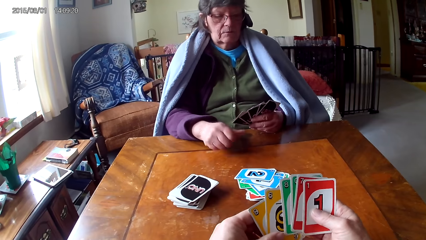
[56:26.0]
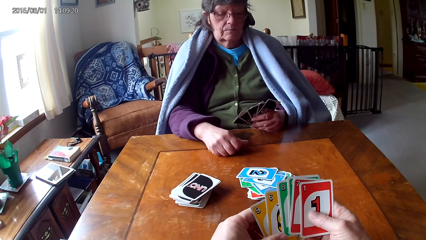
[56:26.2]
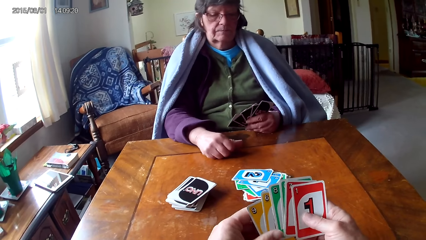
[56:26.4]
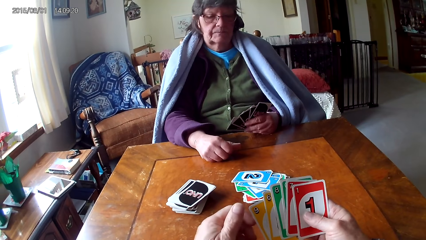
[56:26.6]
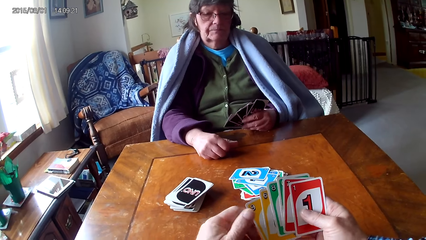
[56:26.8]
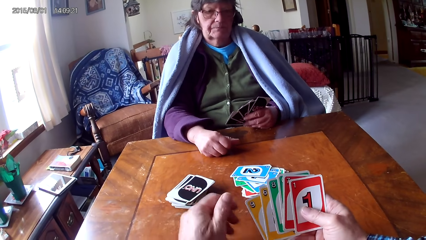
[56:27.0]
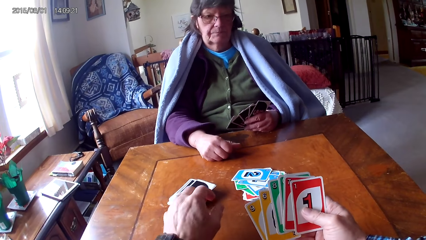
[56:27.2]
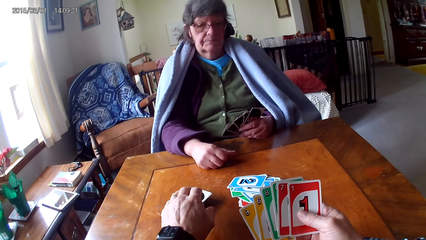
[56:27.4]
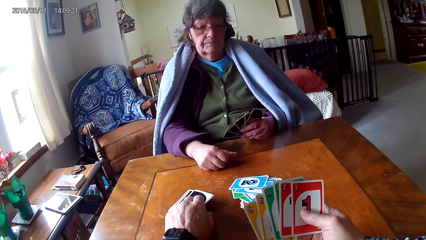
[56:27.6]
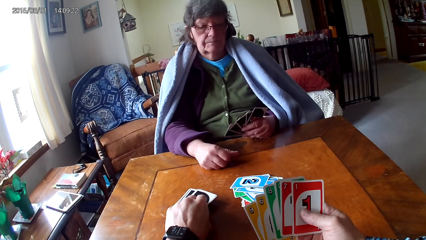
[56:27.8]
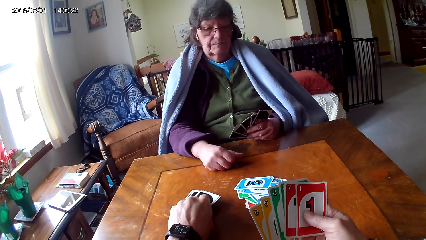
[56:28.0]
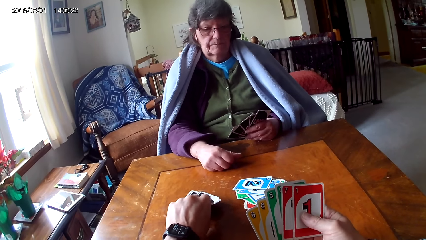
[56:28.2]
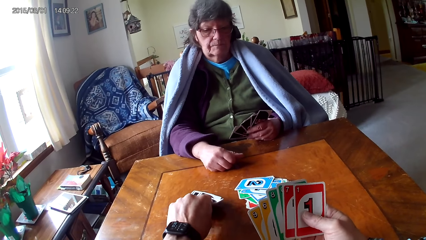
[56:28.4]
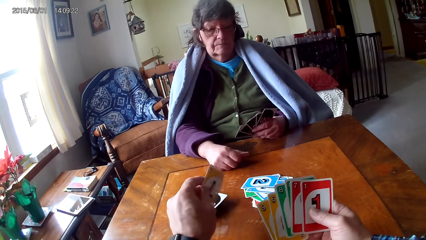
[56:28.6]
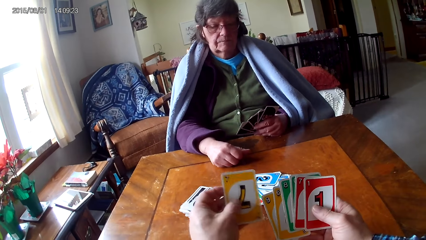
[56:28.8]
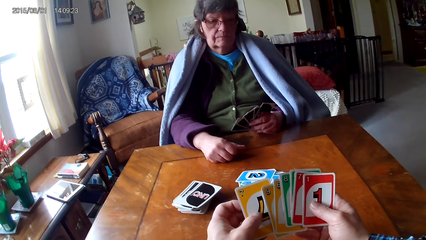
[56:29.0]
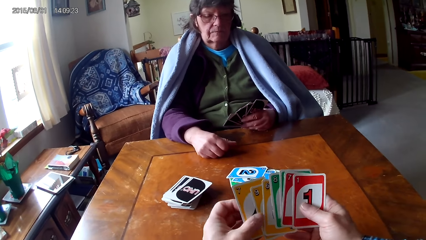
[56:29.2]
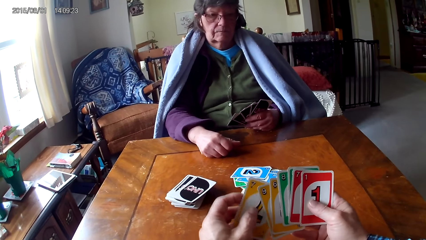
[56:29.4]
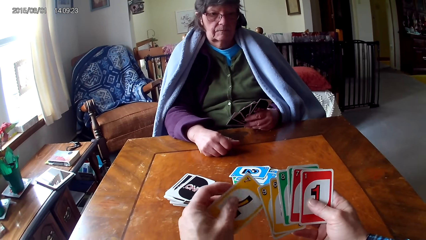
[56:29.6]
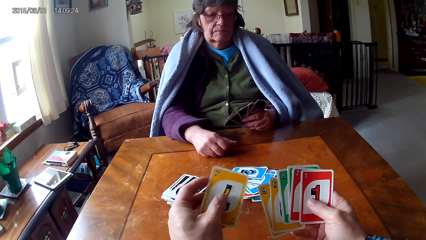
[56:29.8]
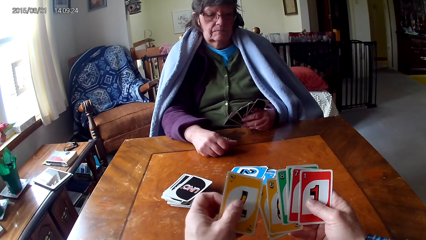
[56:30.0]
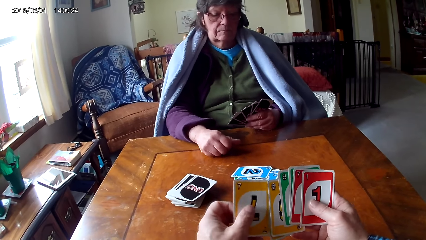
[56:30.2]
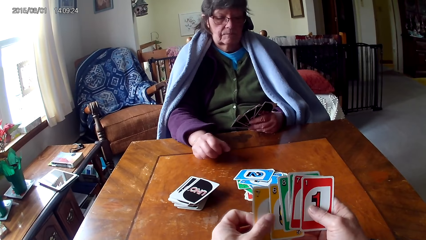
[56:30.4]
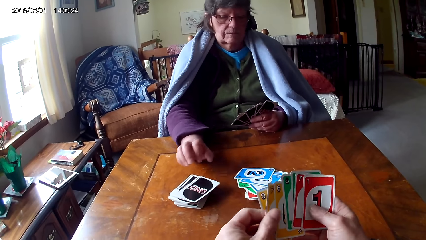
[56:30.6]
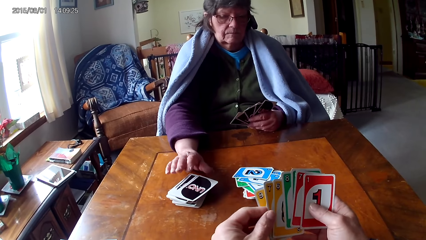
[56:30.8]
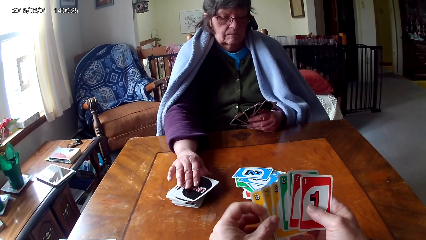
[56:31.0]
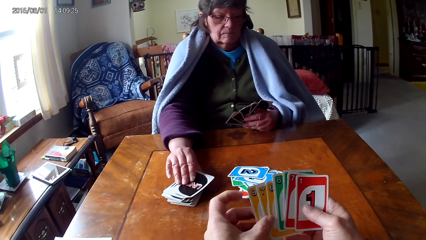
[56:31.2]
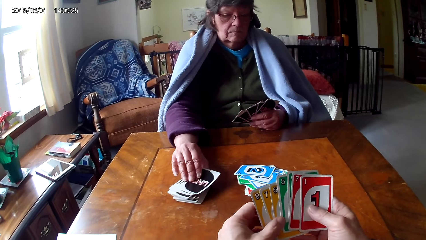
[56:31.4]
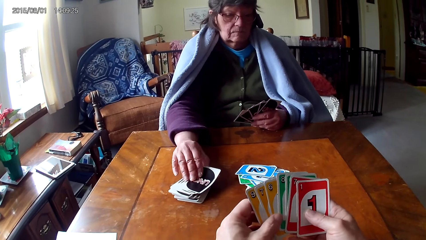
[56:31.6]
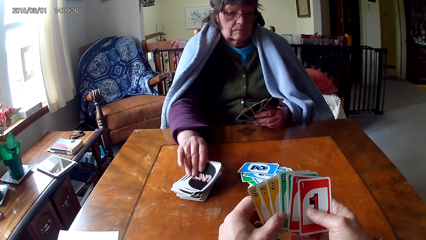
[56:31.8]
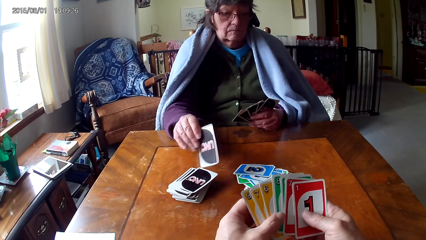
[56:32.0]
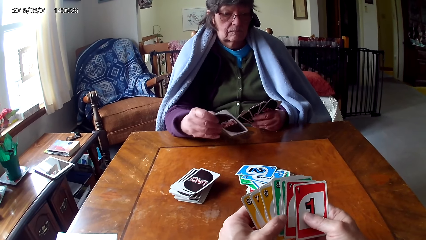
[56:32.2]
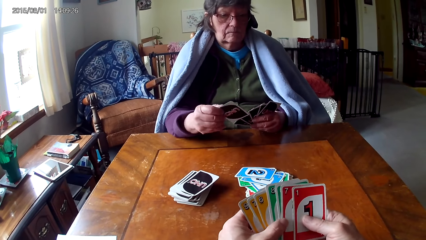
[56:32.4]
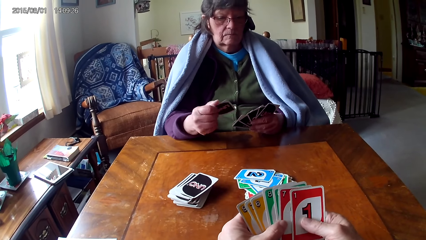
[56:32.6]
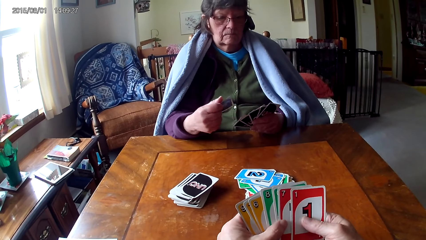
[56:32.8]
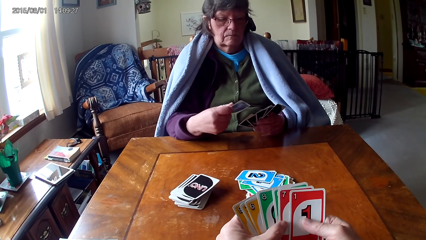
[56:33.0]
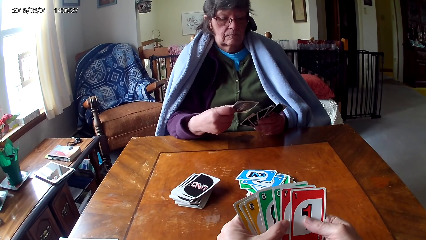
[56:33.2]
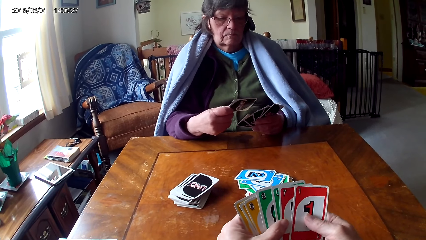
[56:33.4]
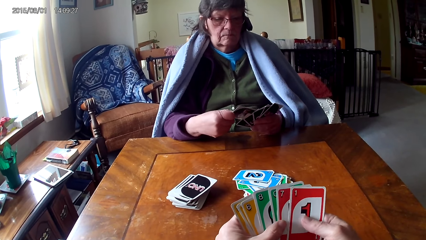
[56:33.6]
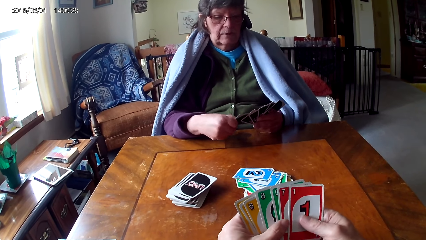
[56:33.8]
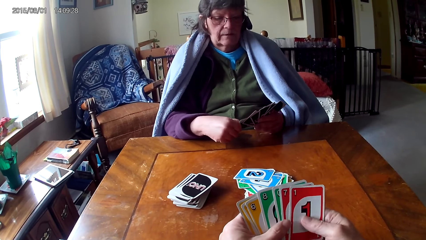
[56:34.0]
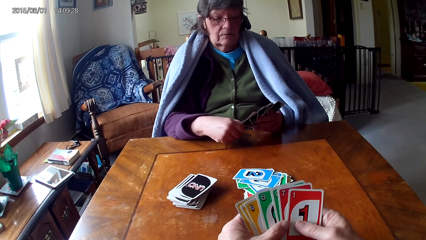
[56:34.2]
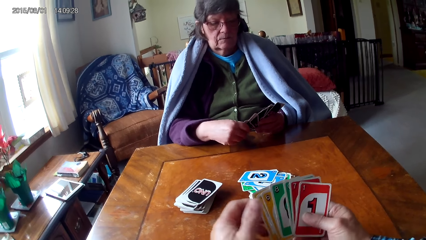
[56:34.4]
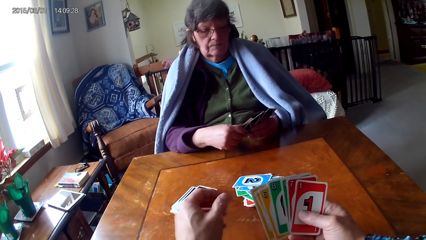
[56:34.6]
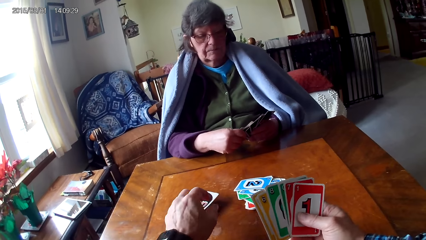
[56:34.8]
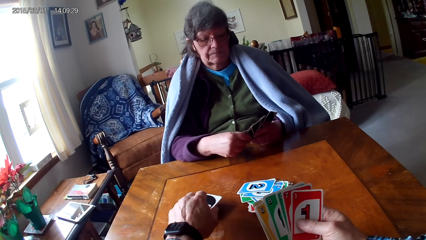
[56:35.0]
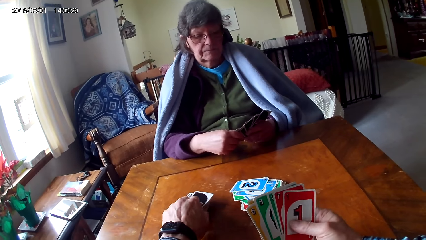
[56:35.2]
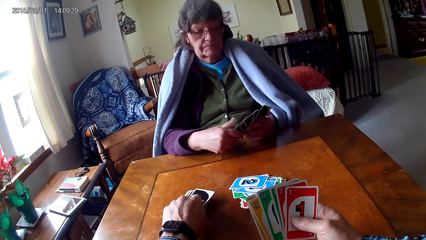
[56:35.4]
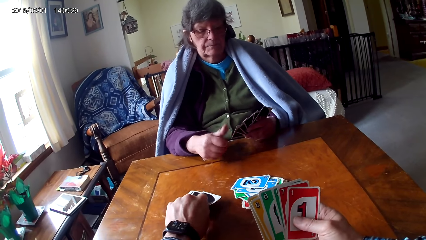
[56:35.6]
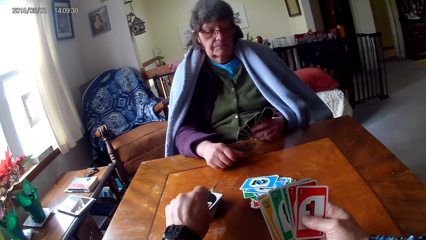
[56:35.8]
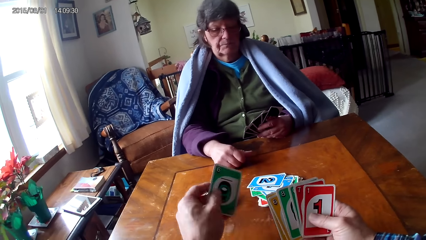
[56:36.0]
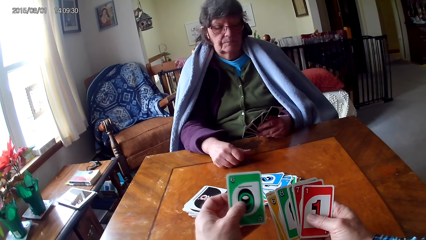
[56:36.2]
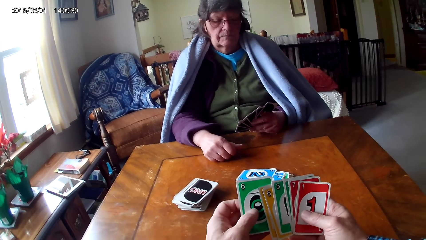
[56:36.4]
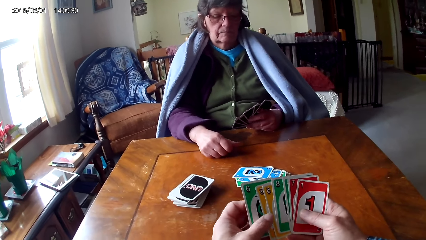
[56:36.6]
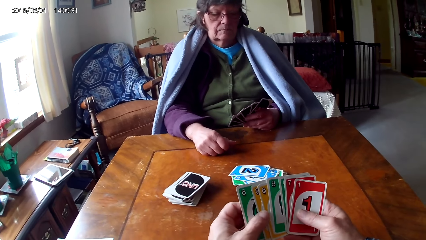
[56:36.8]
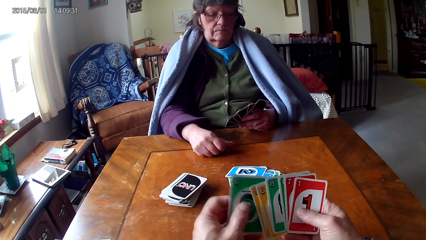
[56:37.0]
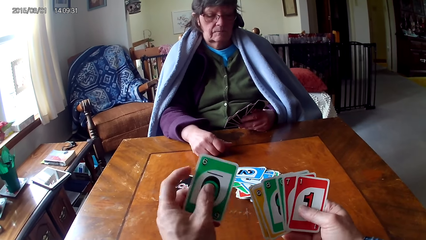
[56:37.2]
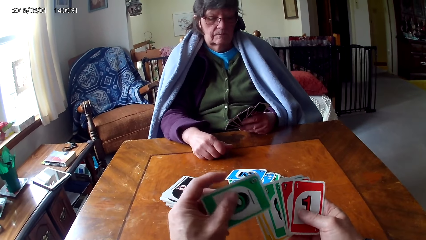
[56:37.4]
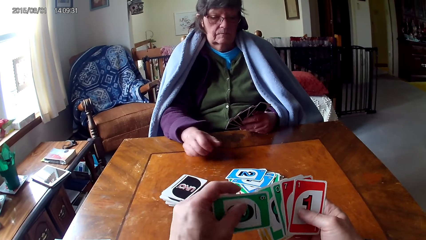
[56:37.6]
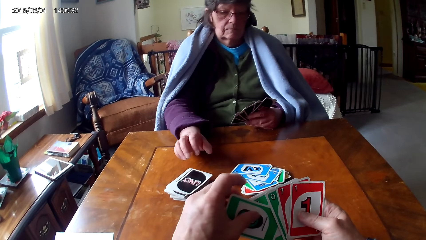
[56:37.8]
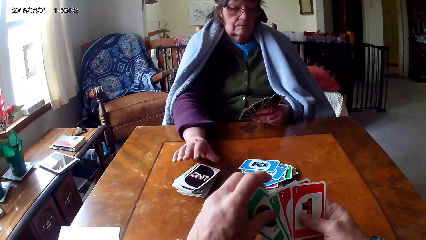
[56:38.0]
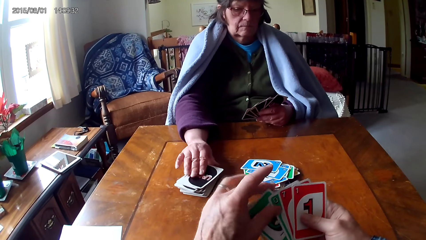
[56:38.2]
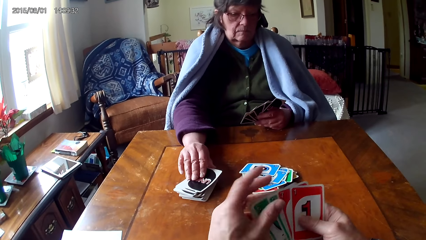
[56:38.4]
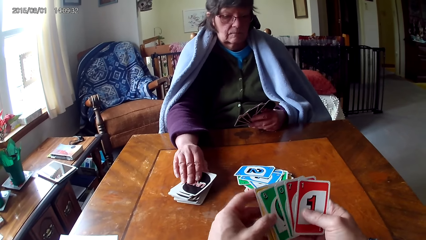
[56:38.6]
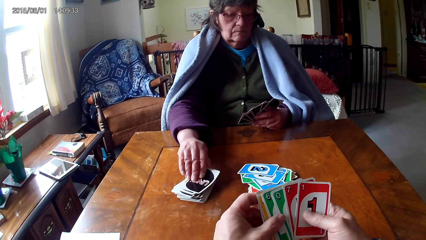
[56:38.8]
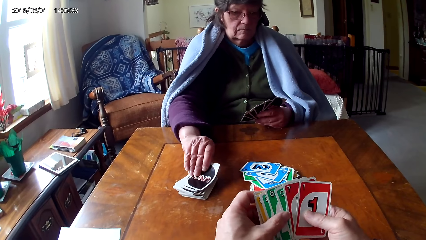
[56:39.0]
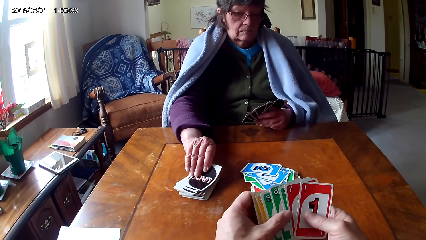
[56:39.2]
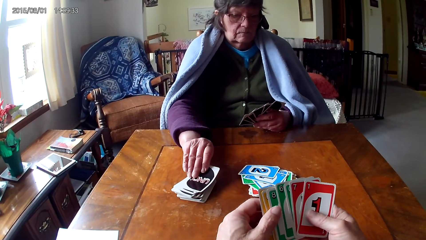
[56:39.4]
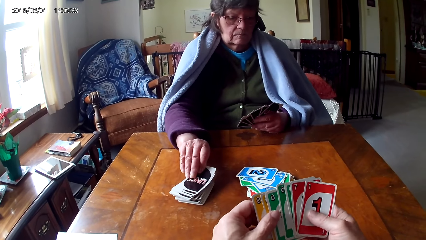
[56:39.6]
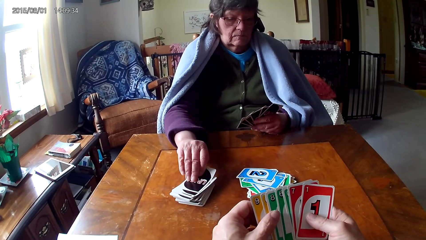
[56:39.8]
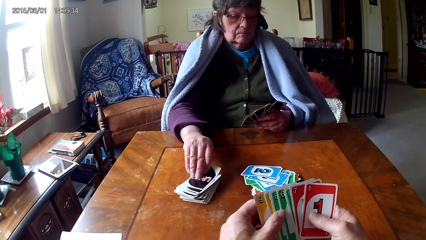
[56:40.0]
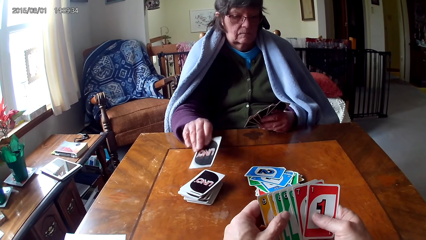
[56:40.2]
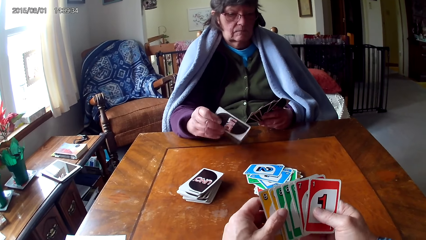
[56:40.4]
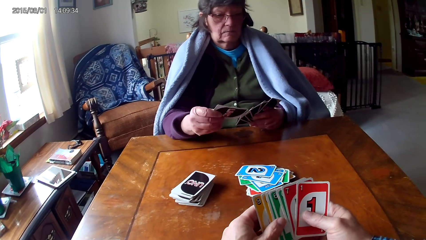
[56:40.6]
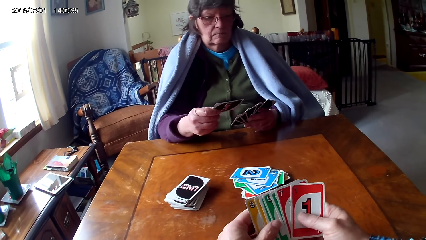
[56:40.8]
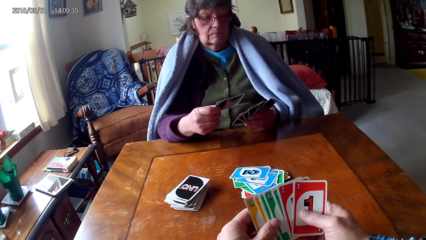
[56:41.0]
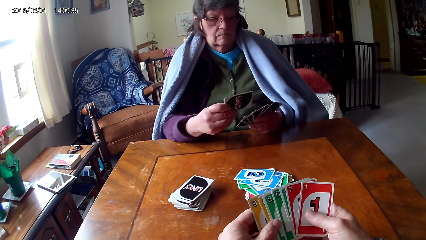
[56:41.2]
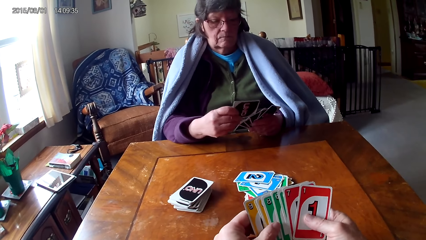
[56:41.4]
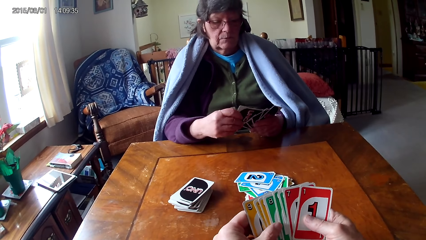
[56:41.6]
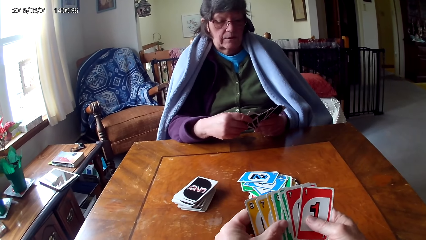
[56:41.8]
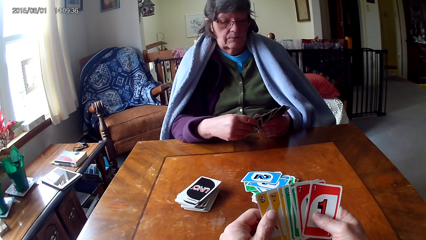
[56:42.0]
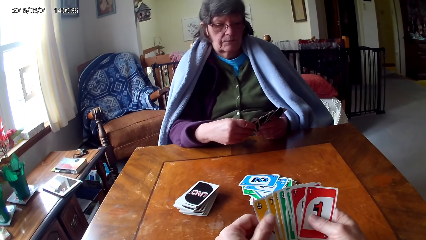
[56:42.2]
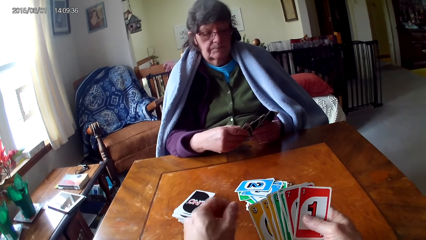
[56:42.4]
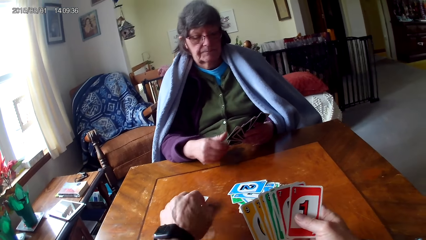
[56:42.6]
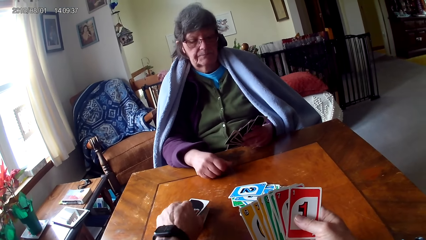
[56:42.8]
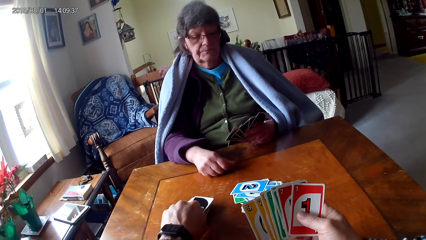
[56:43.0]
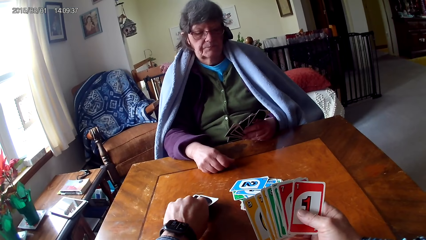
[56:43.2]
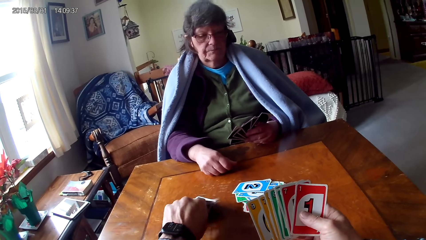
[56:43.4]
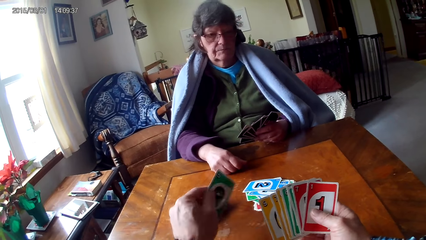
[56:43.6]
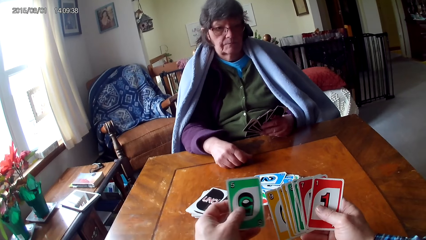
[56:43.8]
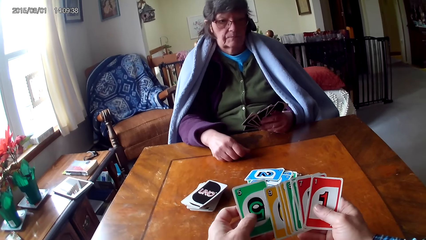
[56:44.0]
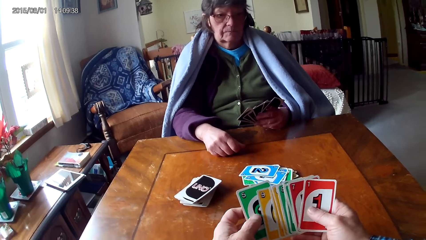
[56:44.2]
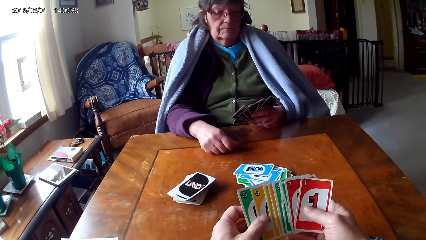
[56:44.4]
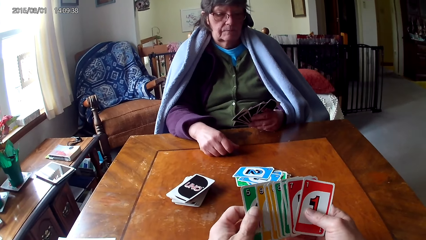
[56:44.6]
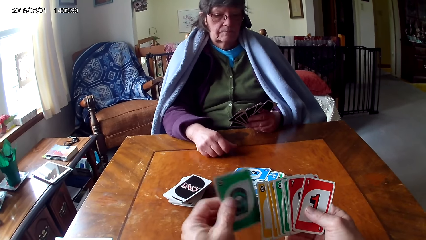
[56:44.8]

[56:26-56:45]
The camera wearer picks up a card and arranges the cards. They pick up a card and arrange the cards. They look at a woman pick a card. The woman talks to the camera wearer. The camera wearer picks up a card.
